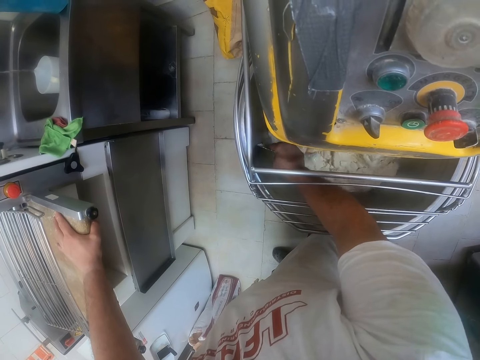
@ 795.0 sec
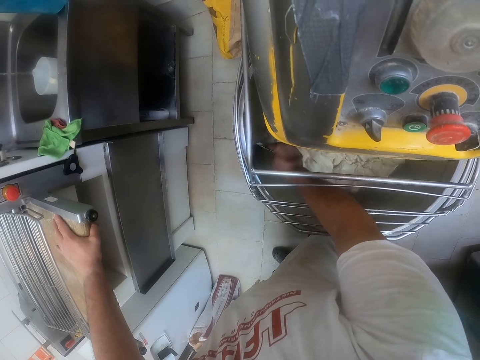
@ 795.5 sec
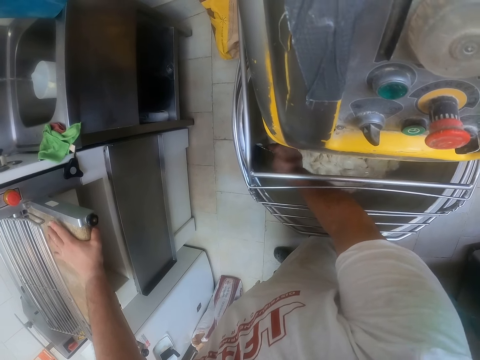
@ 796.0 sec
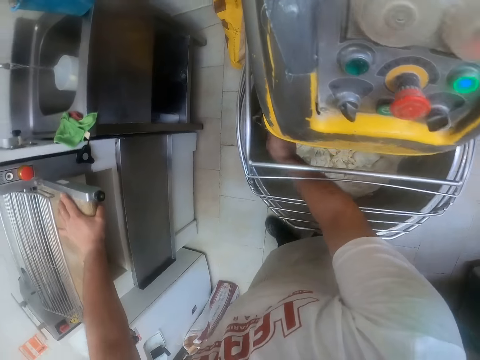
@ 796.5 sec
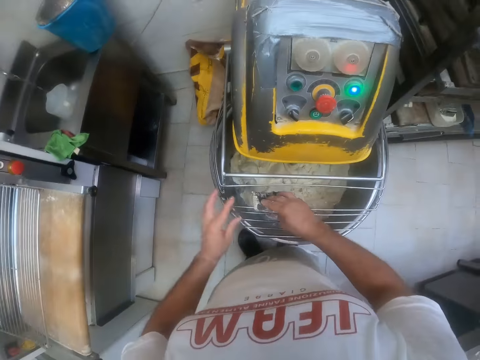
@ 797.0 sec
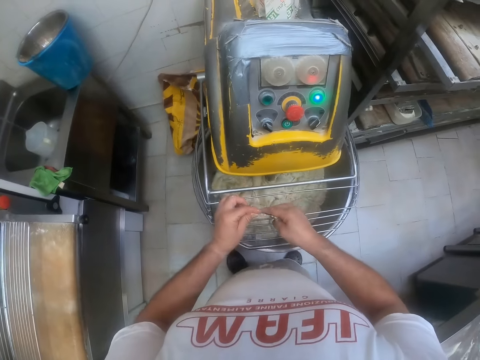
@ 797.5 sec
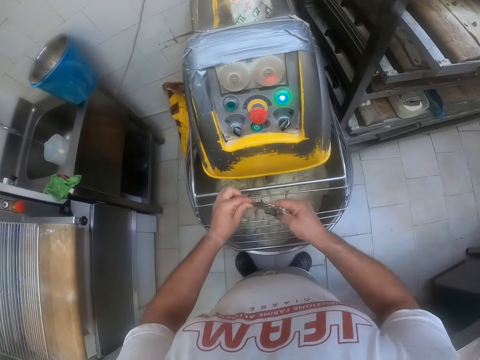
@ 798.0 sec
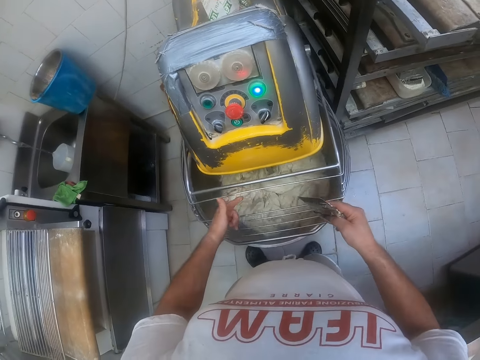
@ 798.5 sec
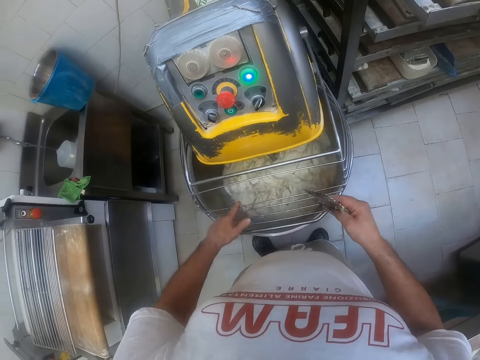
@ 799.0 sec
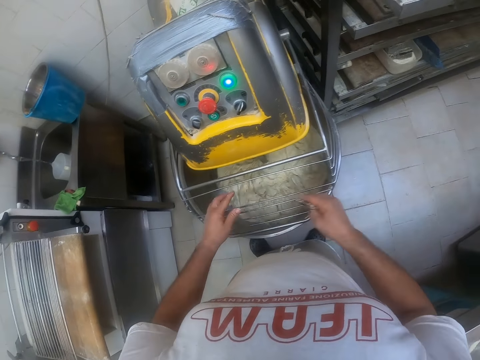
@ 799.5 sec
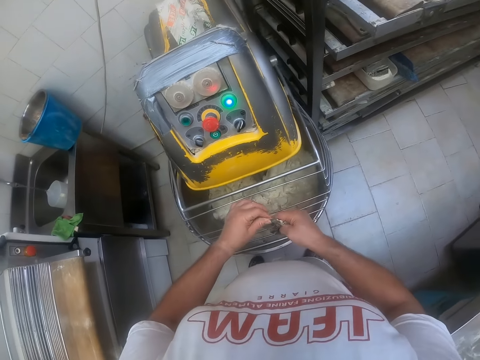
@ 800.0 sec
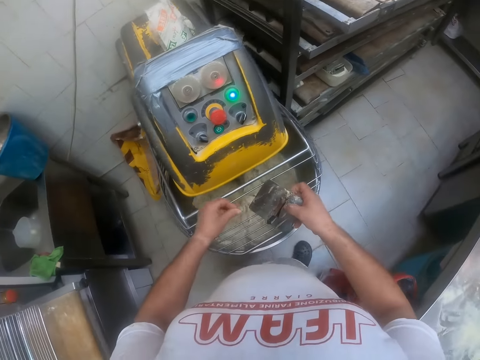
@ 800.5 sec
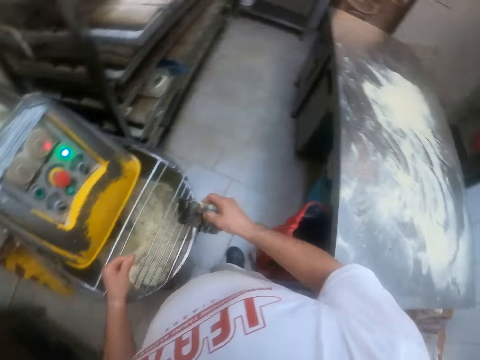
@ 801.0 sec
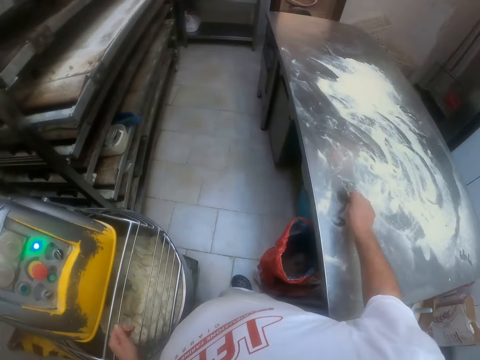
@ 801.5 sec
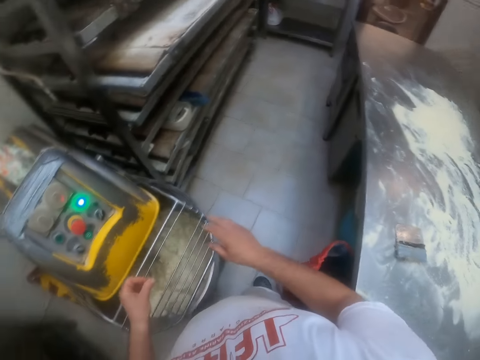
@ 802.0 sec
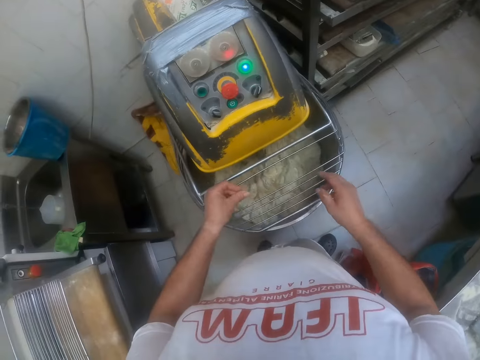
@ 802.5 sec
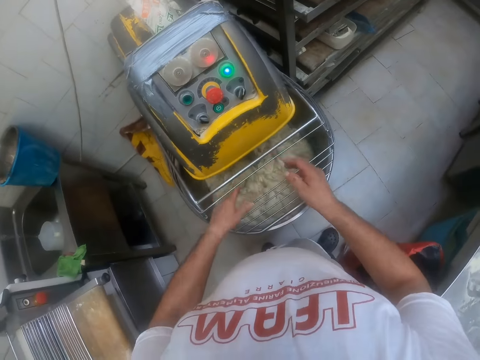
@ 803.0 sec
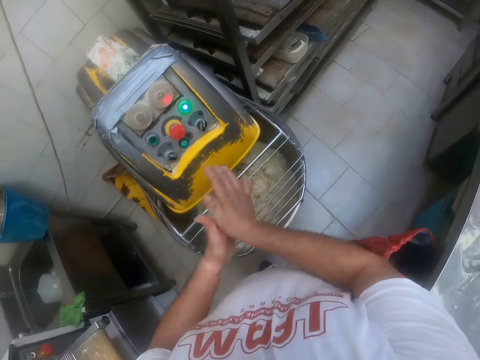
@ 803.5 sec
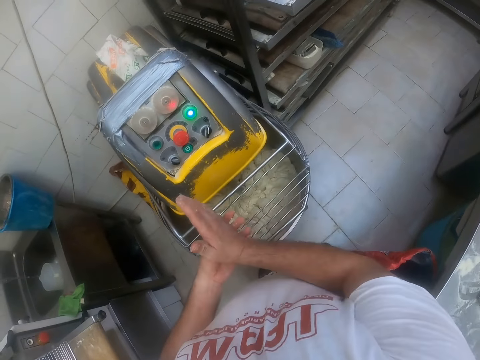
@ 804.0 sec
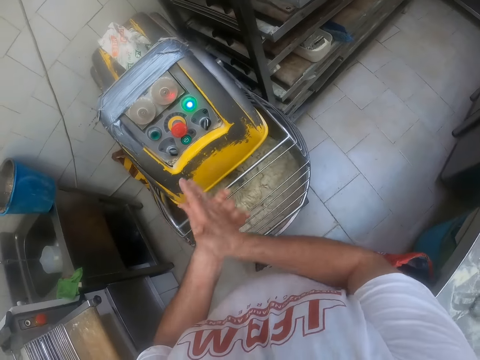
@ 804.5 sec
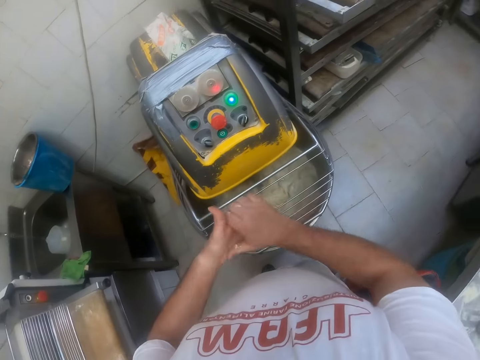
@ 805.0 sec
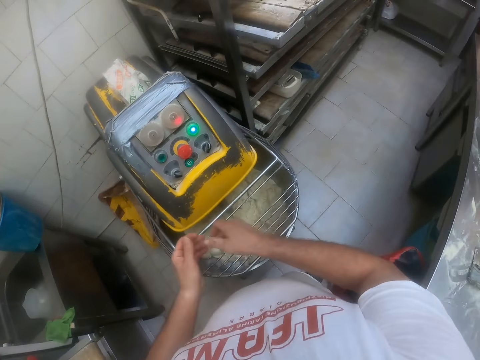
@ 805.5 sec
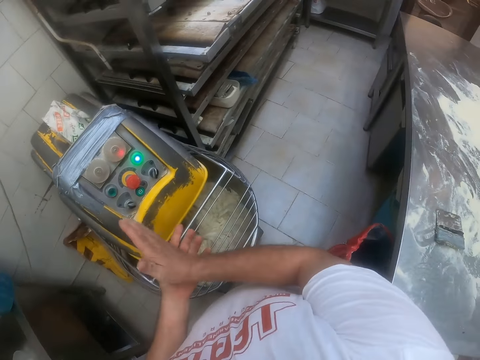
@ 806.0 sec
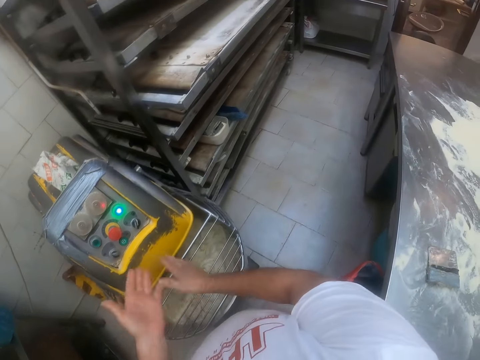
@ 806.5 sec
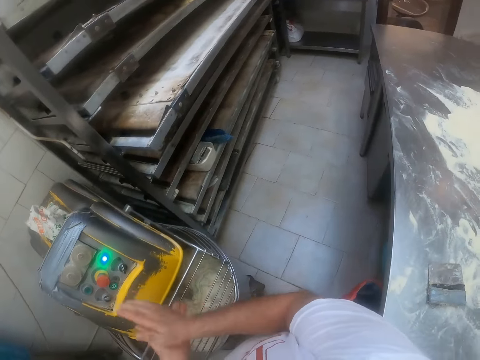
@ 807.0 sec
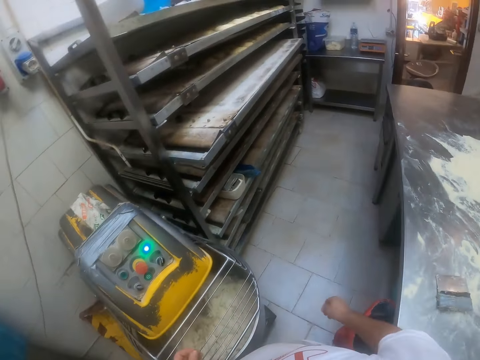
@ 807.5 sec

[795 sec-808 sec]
The camera wearer removes the scraper from the mixer with his right hand. He wipes the flour on the blade of the scraper into the mixer with his left hand. He removes dough on the dough cutter. He wipes his finger on the dough mixer. He drops the scraper in his right hand on the table. He dusts his palms together. He removes dough on his hands.

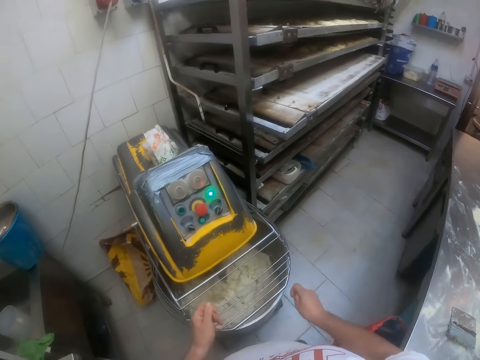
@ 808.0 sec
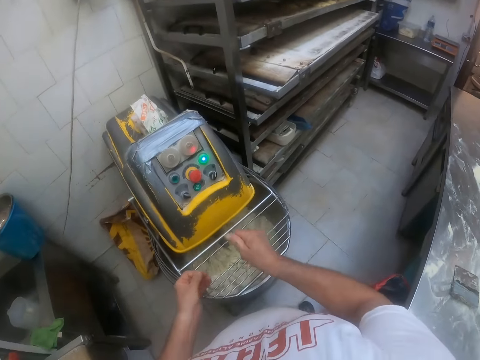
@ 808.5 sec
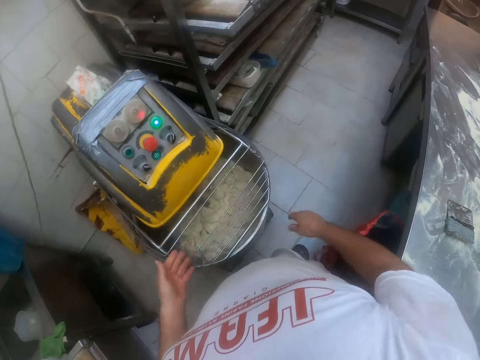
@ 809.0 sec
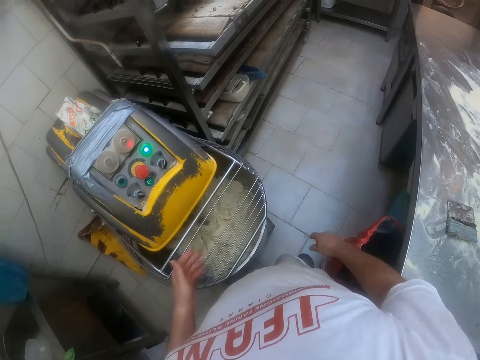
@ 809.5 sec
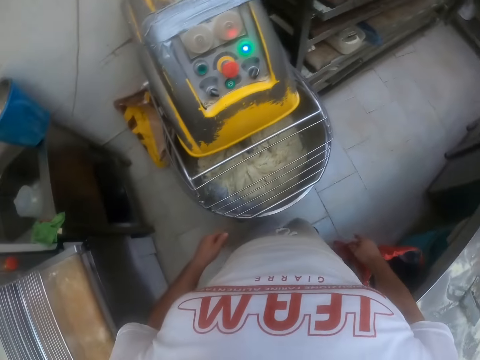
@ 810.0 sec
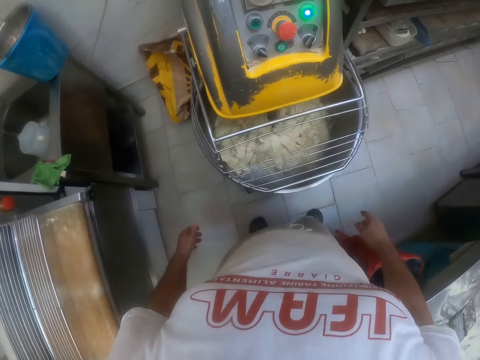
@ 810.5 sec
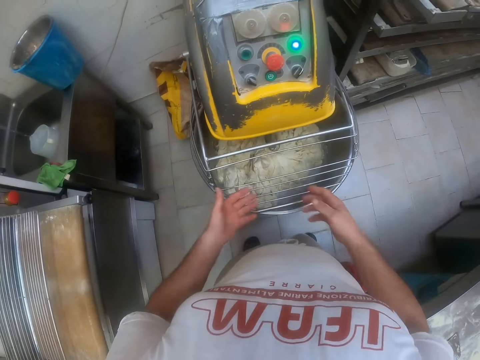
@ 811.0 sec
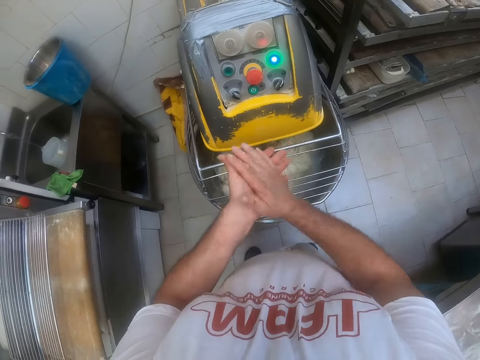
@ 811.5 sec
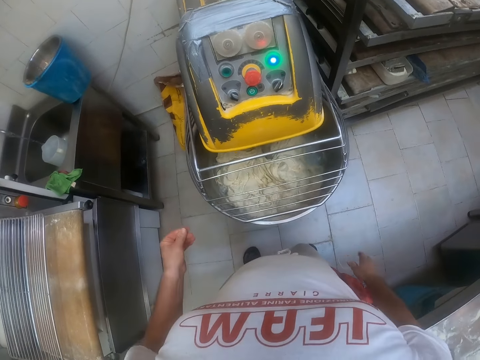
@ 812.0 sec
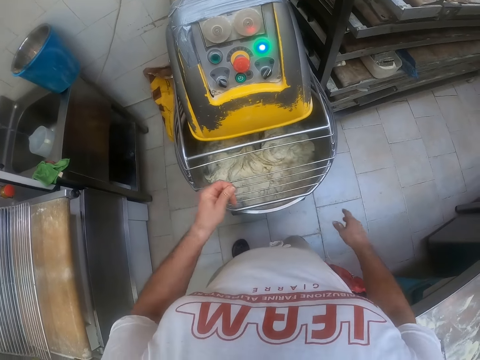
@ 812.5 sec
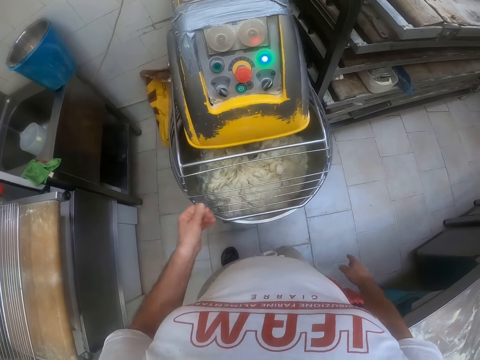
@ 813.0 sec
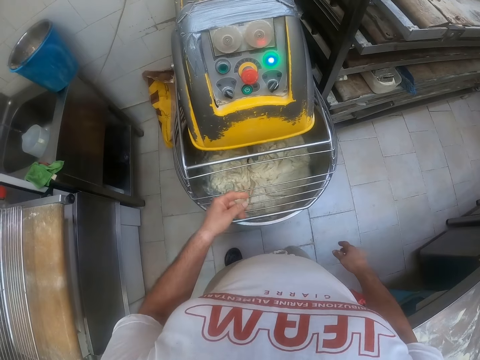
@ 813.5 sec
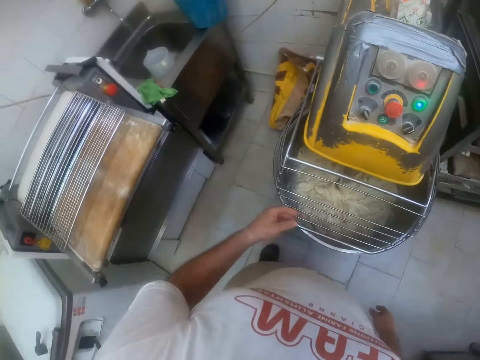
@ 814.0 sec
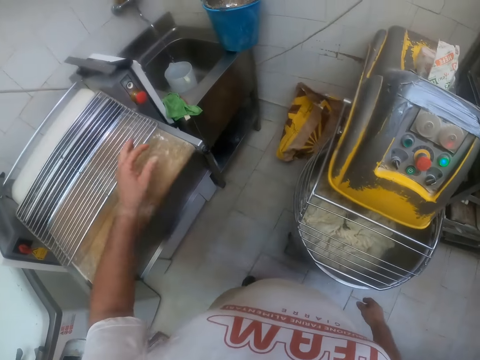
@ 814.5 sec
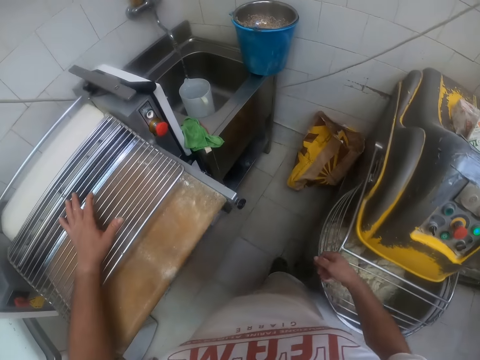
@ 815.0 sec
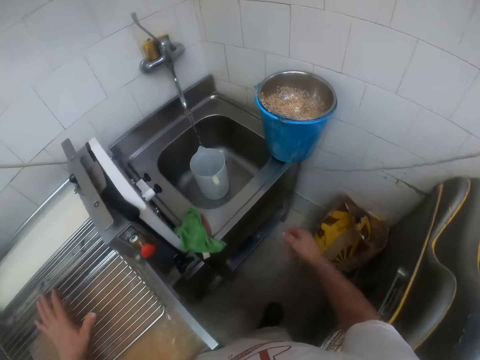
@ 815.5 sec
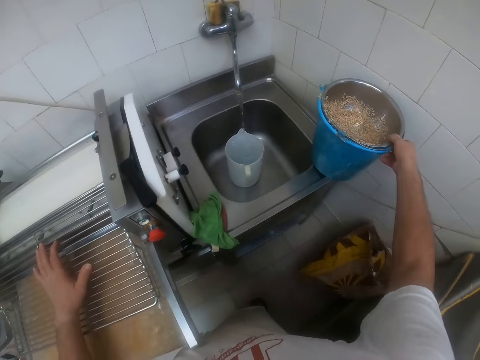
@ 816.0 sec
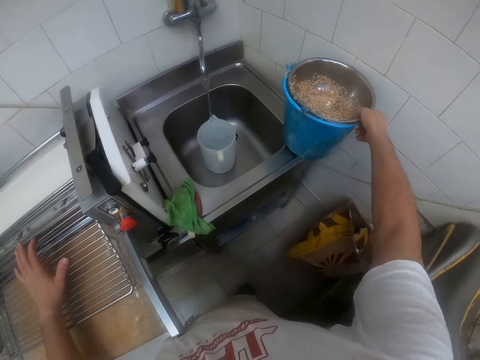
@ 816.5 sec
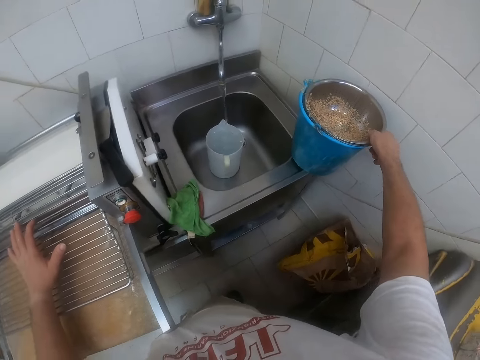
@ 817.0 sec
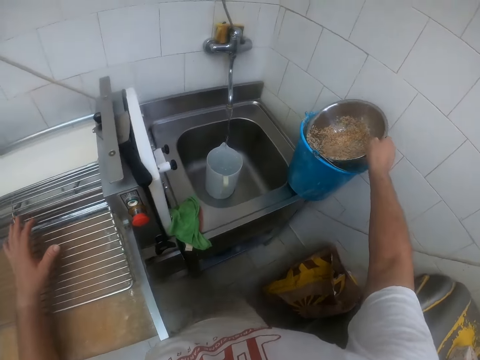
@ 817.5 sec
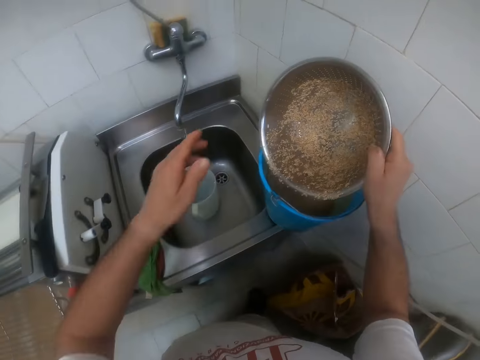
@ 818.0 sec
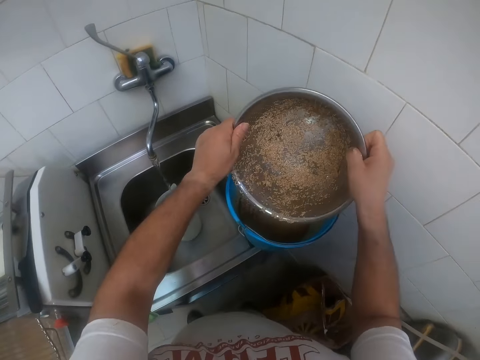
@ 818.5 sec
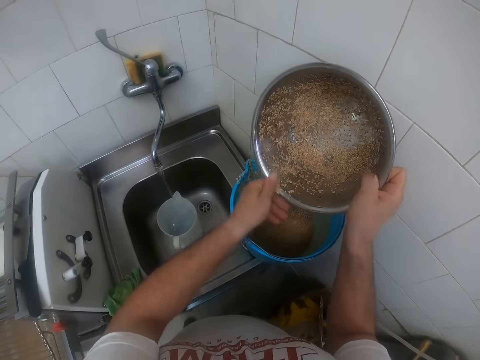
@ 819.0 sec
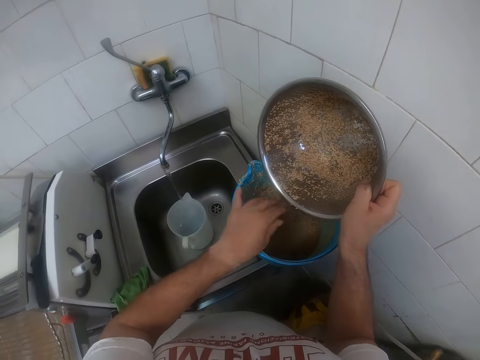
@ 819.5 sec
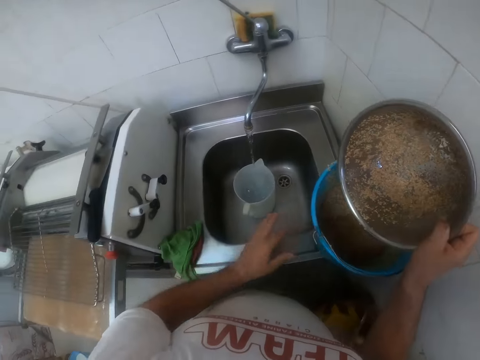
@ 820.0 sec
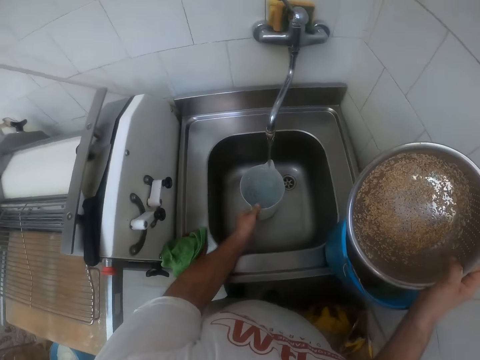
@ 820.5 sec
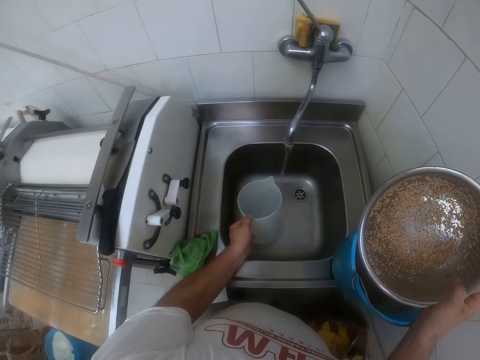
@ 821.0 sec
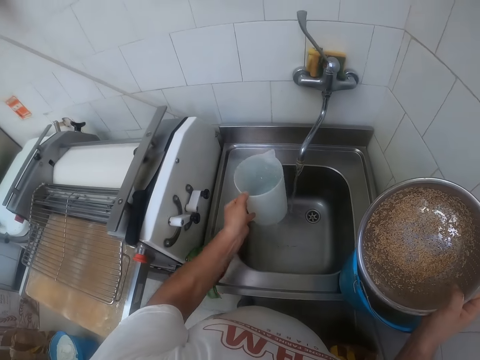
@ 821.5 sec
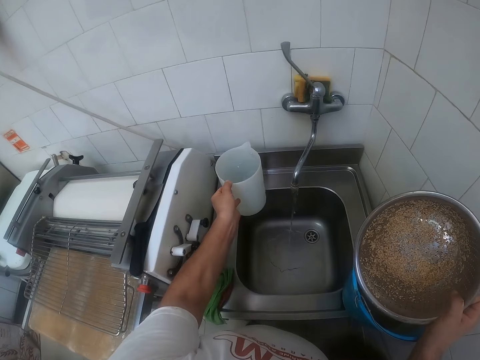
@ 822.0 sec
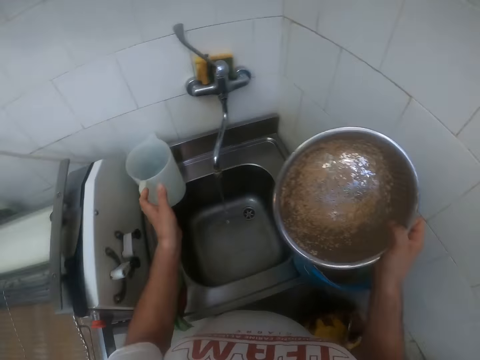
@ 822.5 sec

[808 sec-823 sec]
The camera wearer stands in the room. He rubs his hands. He places his left hand on the dough rolling machine. He picks up a sieve or metallic bowl on a bucket on a sink with his right hand. He holds the metallic bowl with both hands. He wipes off the wheat on the sieve with his left hand. He scoops the metallic bowl with the left hand. He picks up a cup in the sink with his left hand. He drops the cup on the sink.
